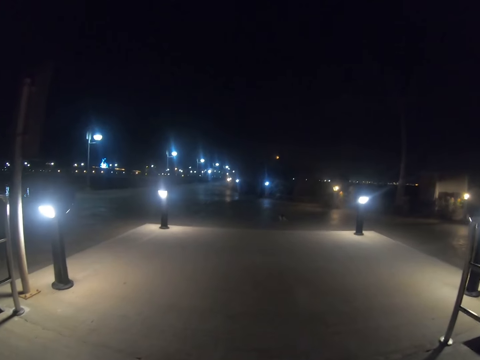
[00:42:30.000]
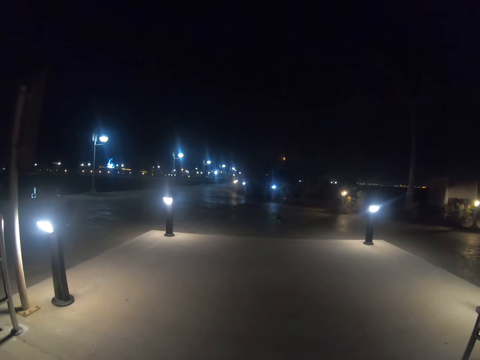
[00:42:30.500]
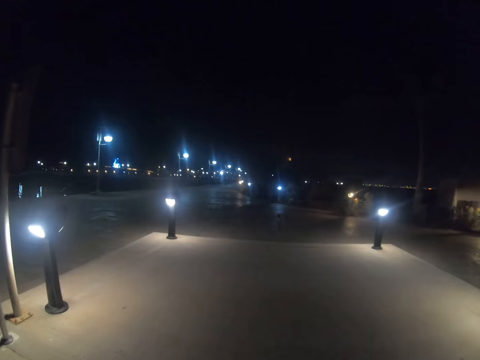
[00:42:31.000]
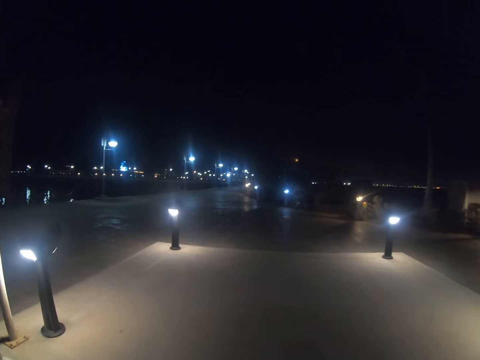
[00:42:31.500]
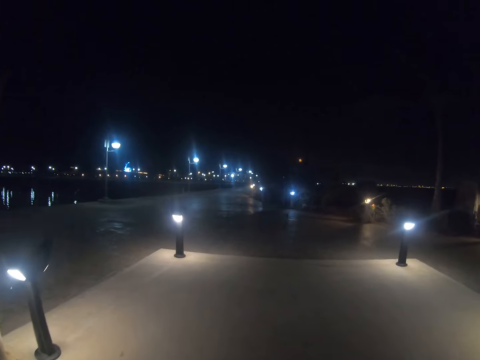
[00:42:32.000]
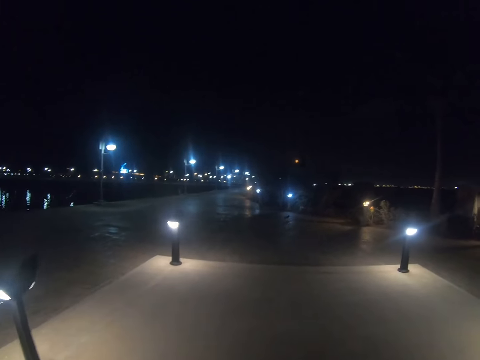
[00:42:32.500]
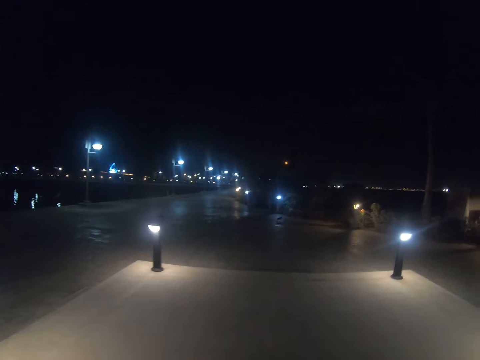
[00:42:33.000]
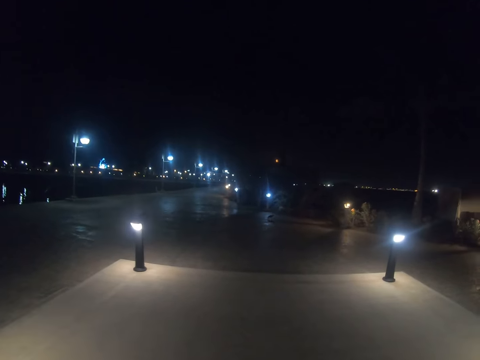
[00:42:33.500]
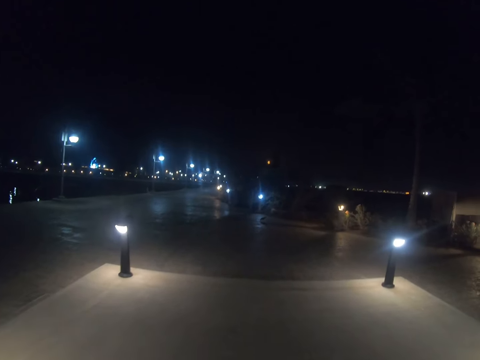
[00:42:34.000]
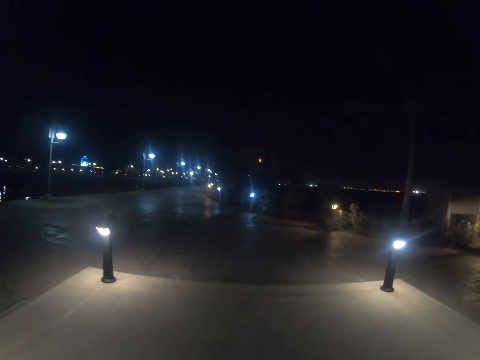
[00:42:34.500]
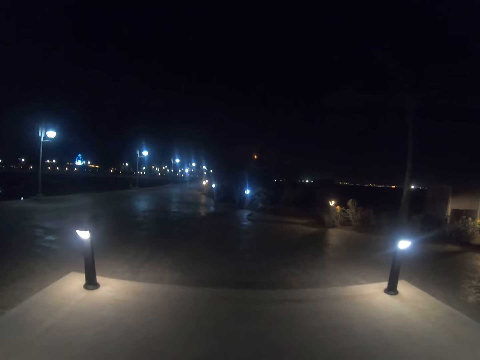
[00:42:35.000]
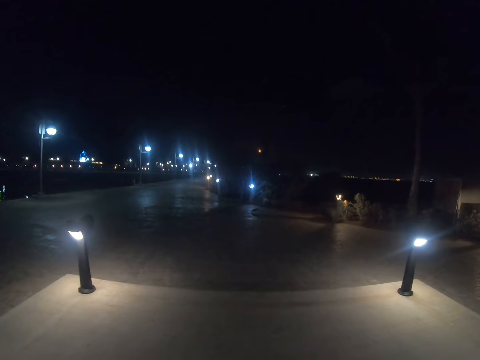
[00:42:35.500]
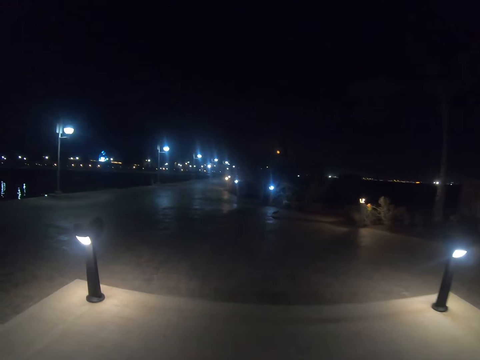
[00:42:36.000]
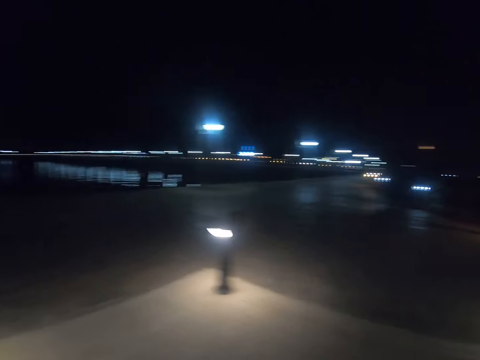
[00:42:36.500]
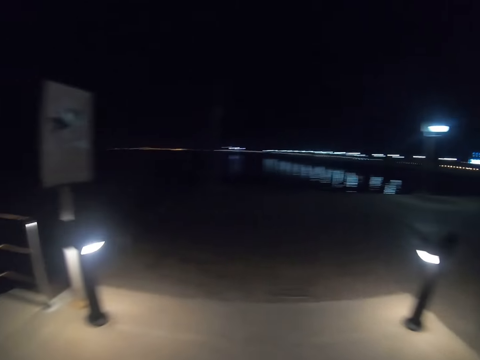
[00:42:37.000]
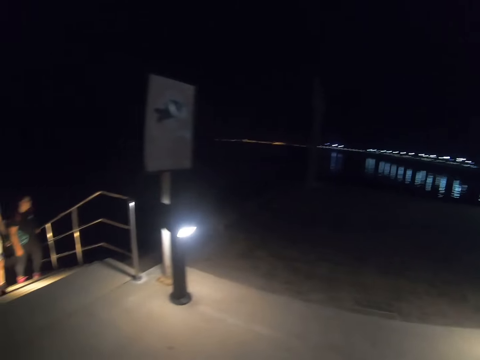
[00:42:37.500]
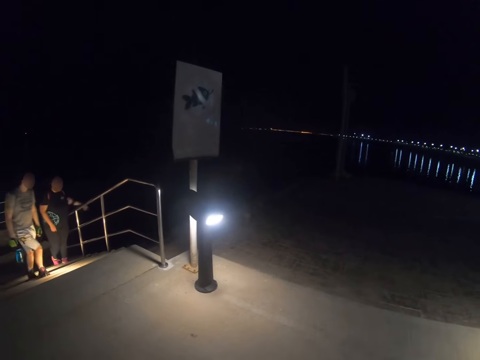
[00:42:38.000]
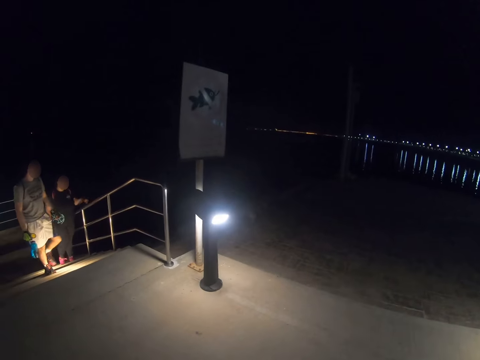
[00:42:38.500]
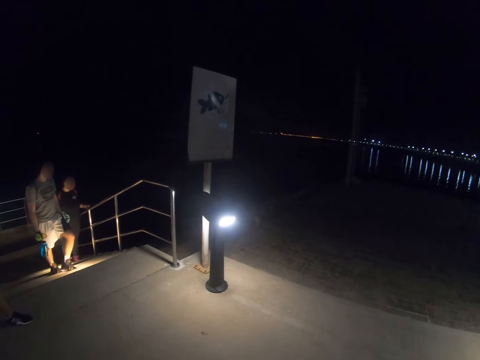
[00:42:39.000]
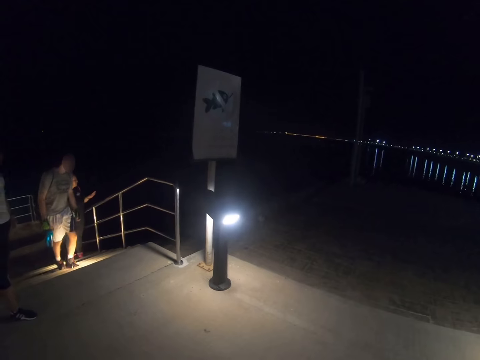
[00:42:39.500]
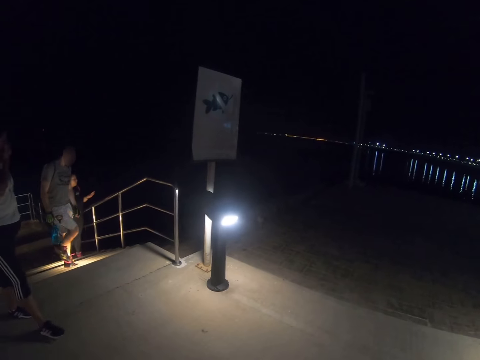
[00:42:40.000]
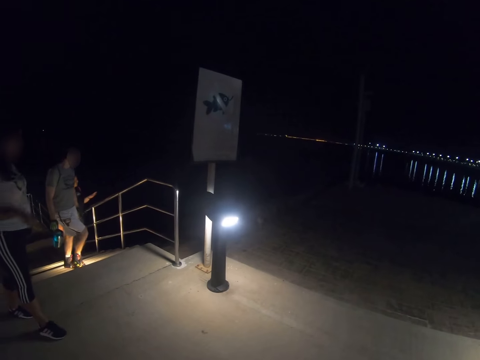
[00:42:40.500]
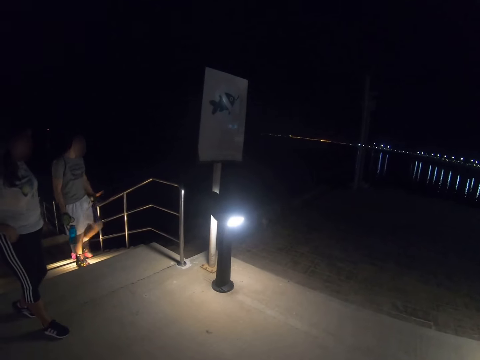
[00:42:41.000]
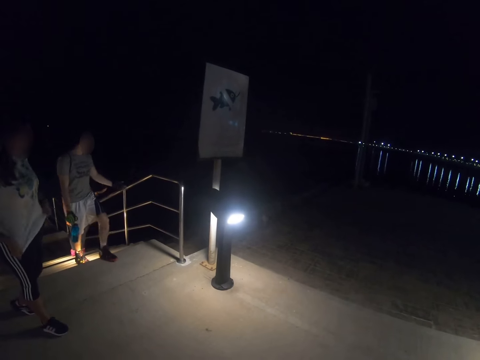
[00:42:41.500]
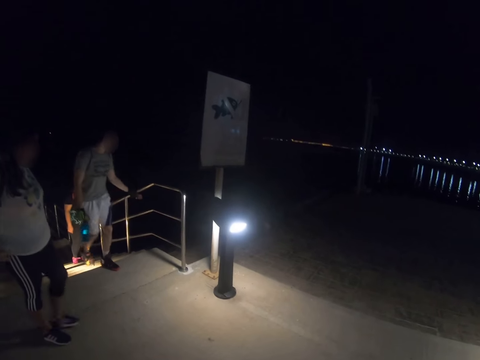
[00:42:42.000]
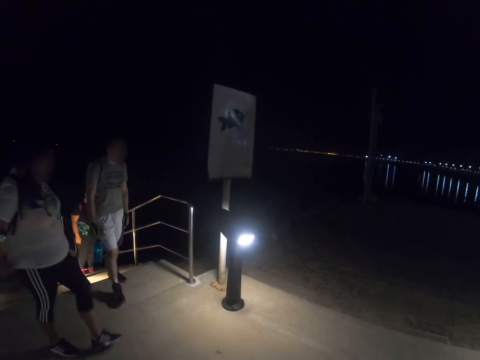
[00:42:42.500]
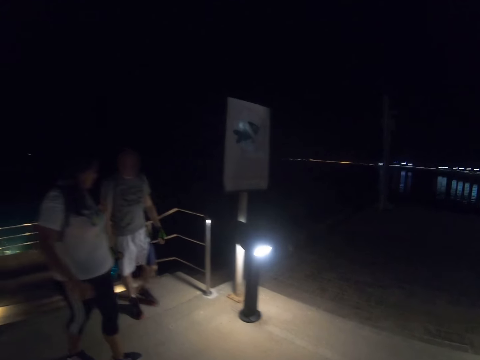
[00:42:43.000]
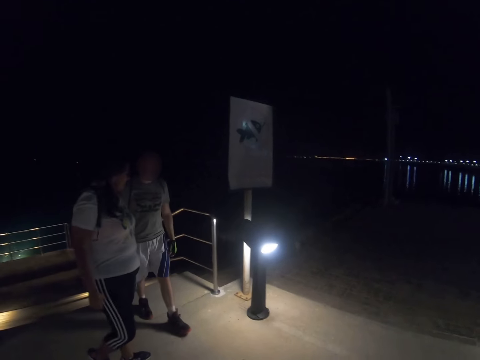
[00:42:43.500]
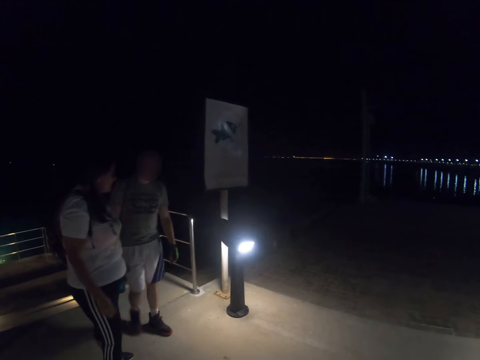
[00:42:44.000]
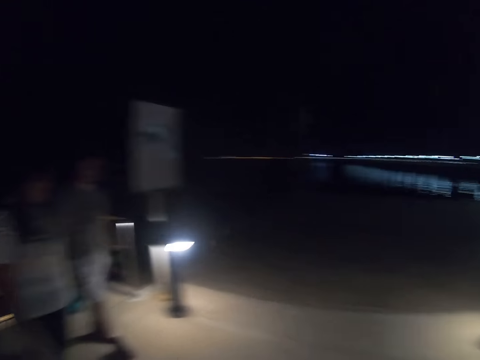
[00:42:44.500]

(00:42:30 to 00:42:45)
A woman walks up the stairs. A man walks up the stairs. The camera wearer looks around. Another woman walks on the pavement.

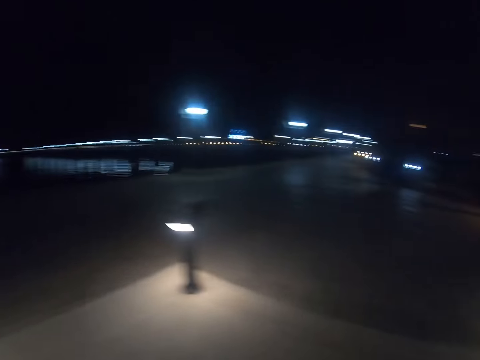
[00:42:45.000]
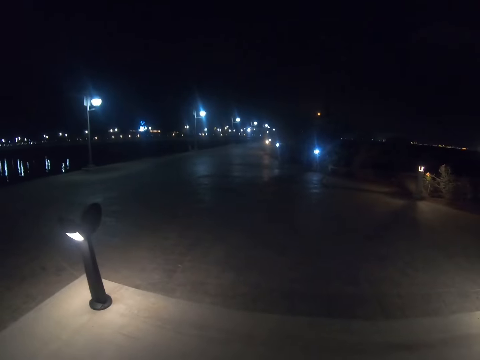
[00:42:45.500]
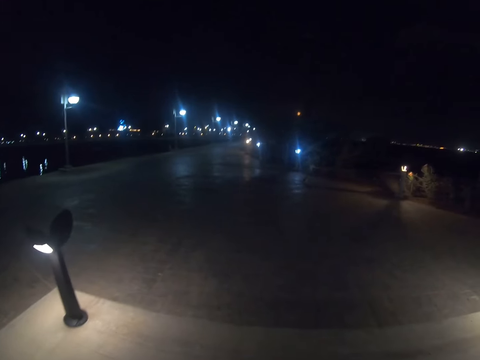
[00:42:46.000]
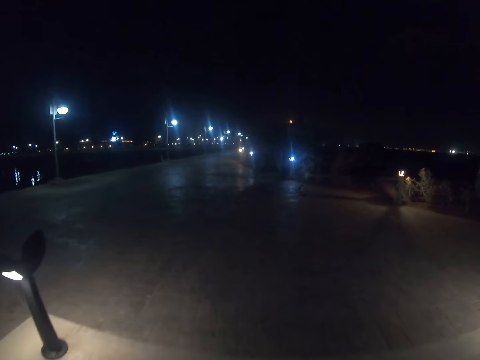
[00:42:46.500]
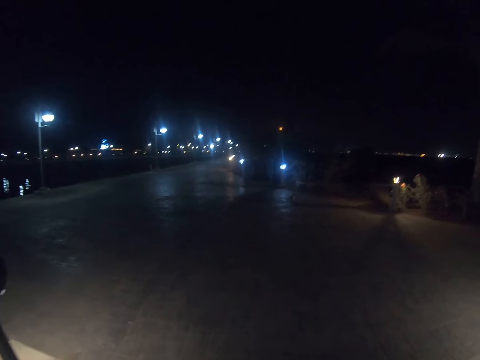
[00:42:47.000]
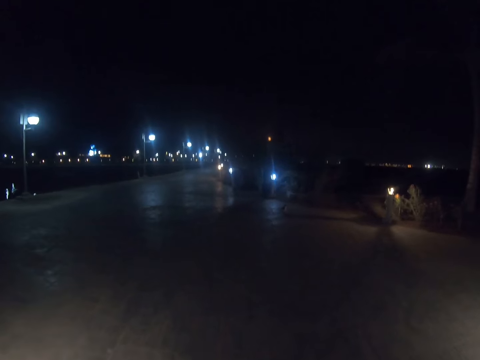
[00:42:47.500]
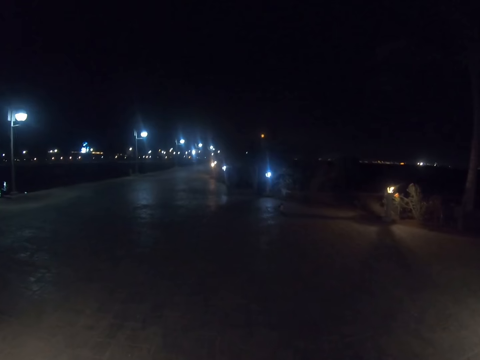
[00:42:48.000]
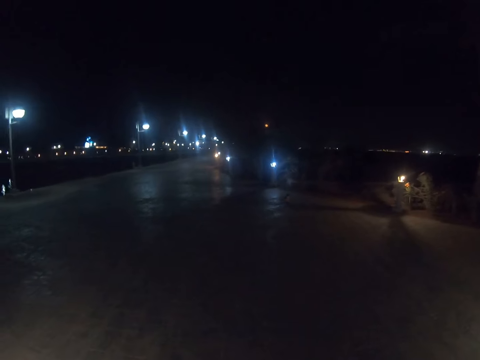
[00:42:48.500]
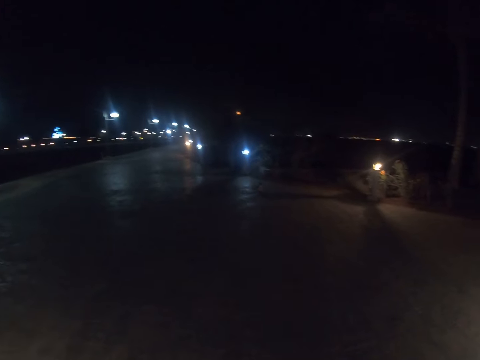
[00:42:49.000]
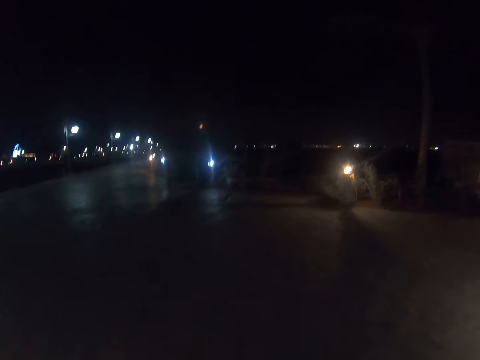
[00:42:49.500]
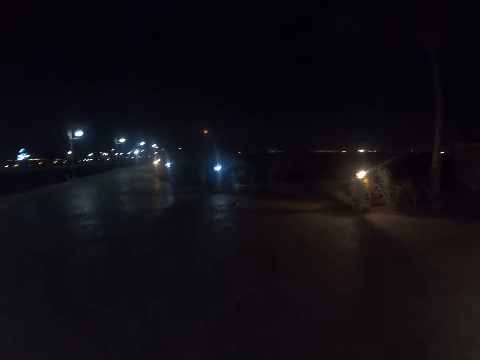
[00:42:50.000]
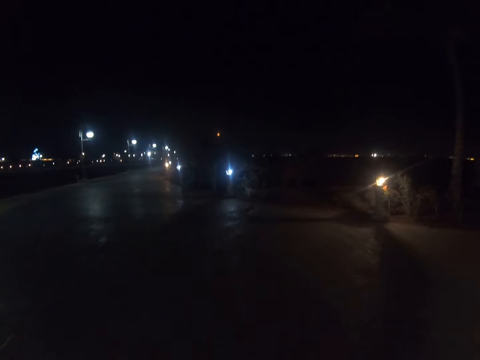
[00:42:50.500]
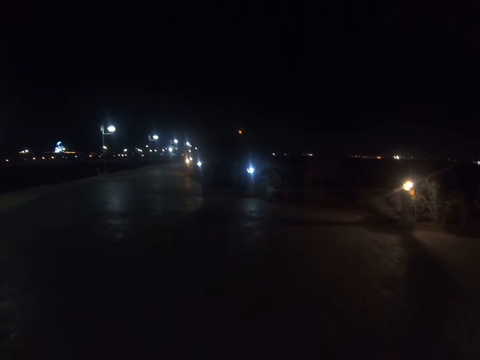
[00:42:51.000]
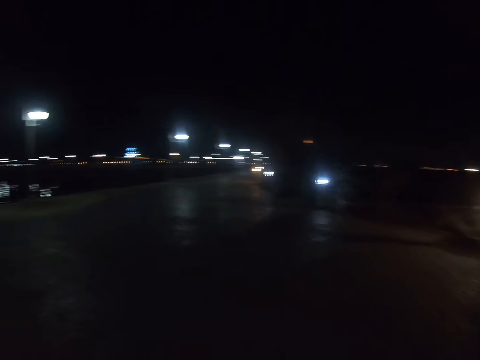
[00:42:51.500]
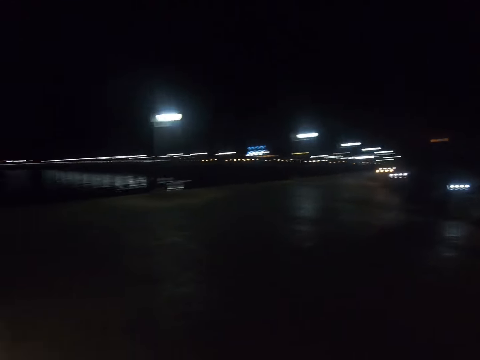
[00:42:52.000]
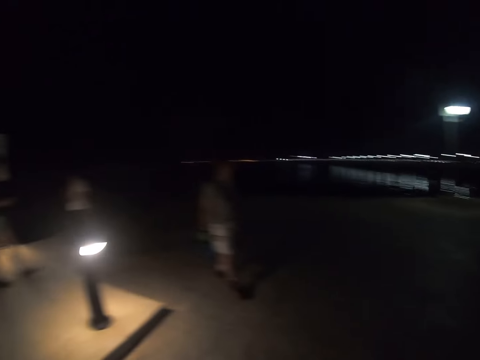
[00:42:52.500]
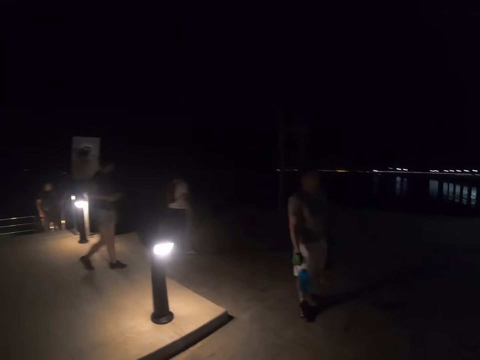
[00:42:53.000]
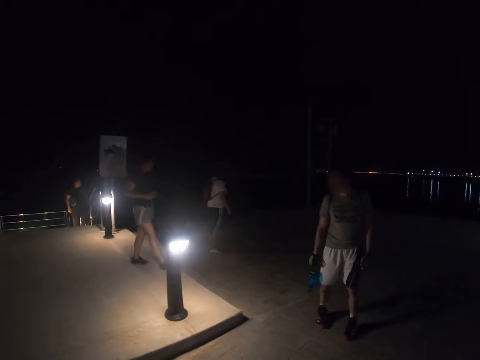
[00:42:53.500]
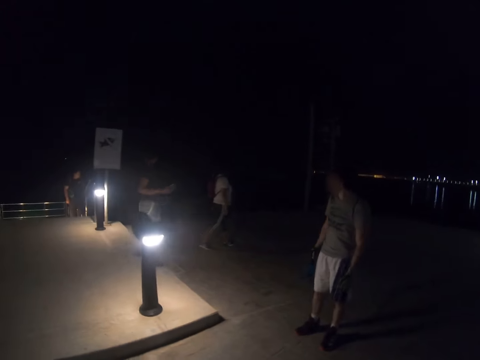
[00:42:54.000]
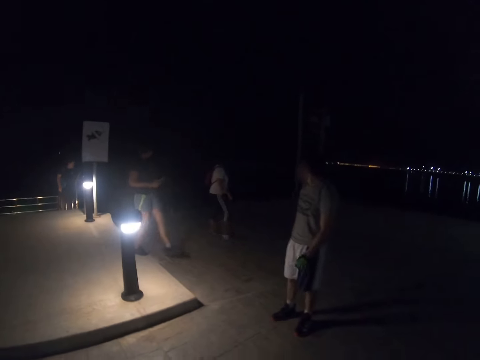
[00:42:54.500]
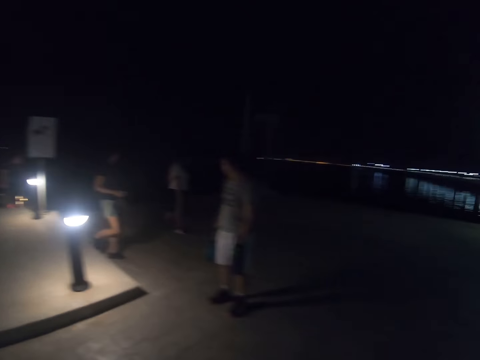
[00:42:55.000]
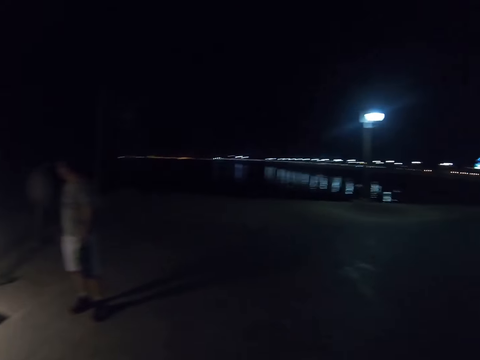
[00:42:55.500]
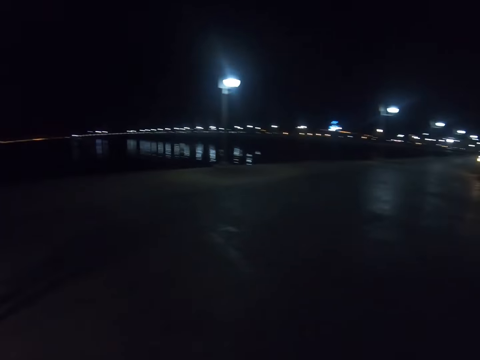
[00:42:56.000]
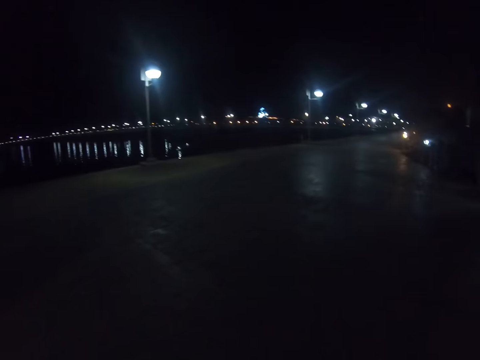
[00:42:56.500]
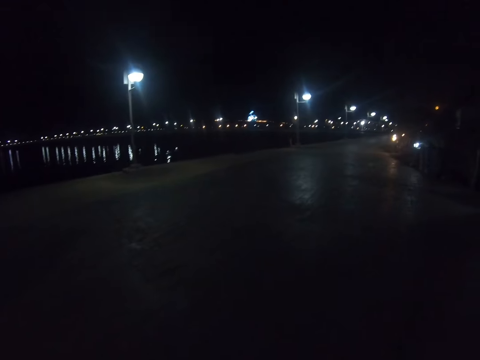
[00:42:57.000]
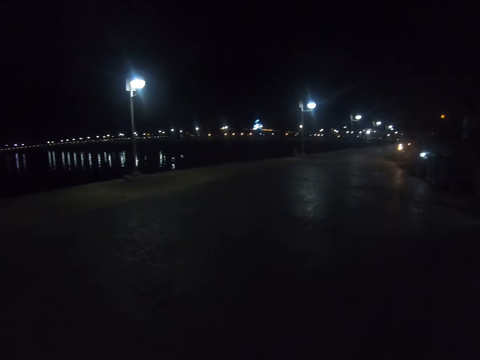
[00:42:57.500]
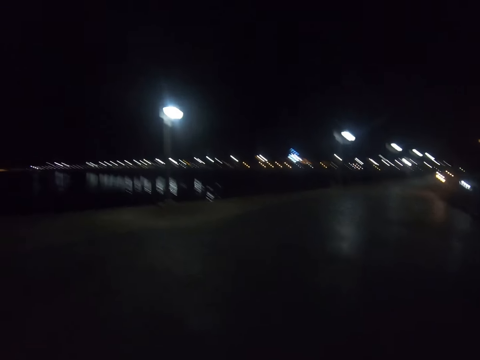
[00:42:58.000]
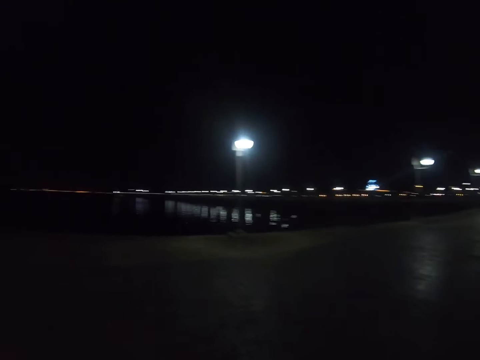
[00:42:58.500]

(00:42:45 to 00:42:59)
The camera wearer walks down the street. They look around the street.
